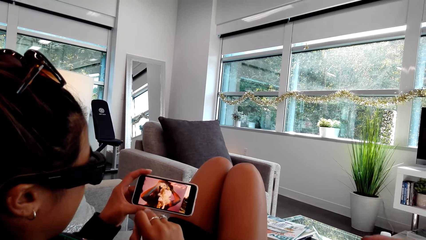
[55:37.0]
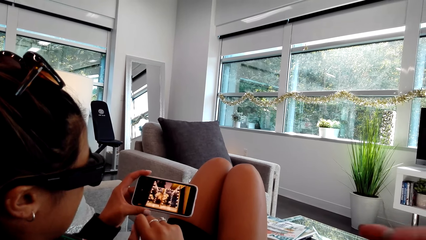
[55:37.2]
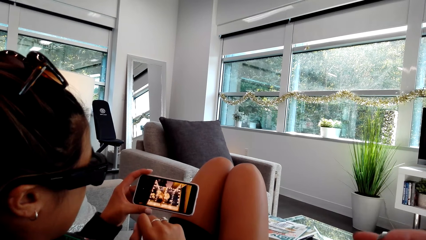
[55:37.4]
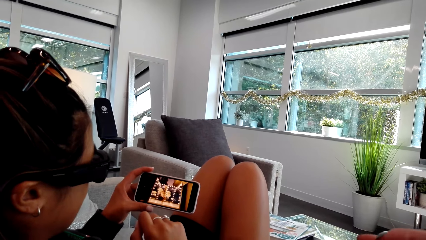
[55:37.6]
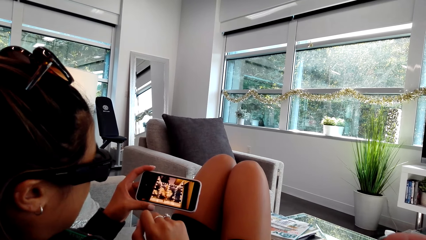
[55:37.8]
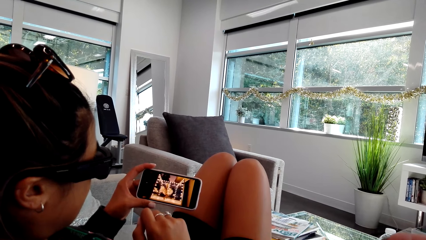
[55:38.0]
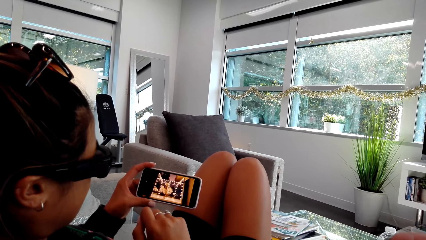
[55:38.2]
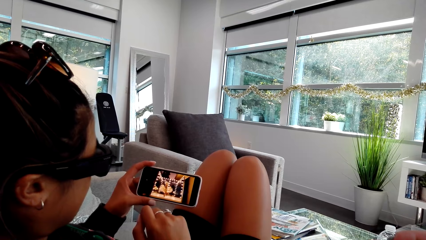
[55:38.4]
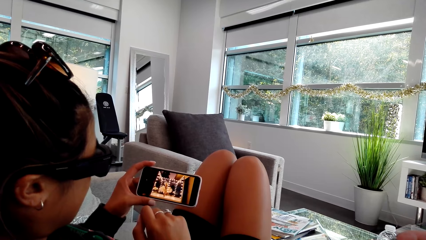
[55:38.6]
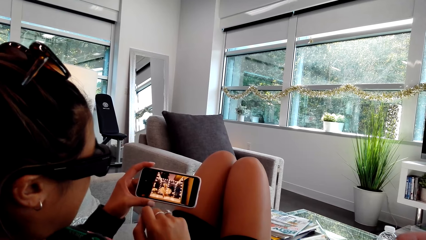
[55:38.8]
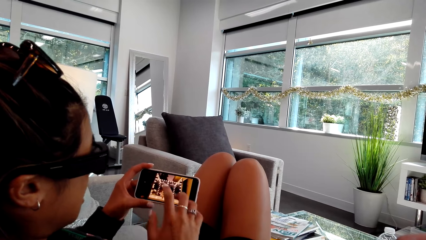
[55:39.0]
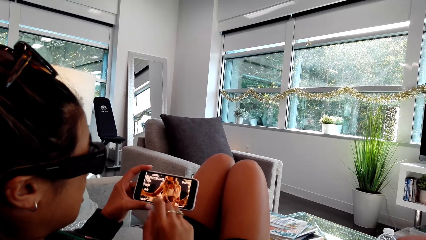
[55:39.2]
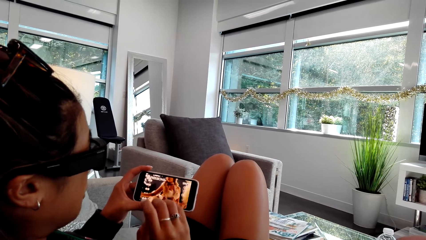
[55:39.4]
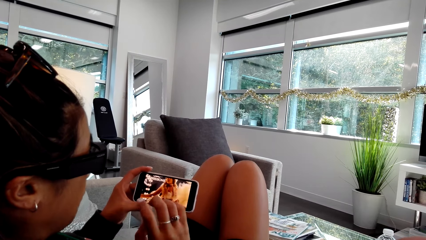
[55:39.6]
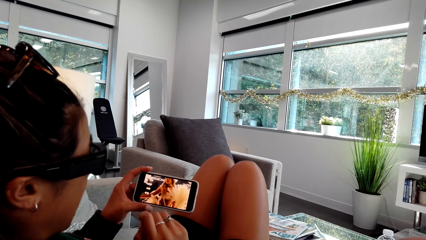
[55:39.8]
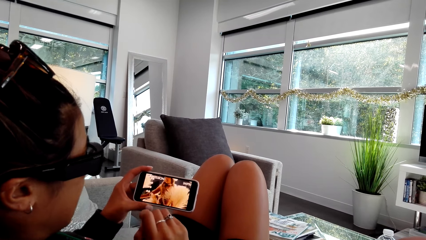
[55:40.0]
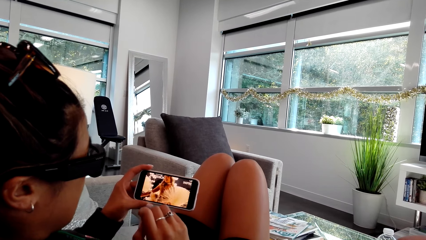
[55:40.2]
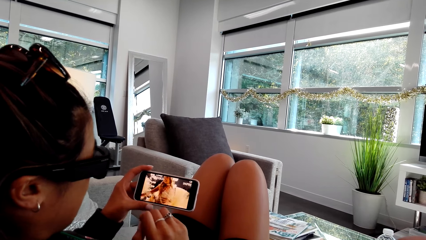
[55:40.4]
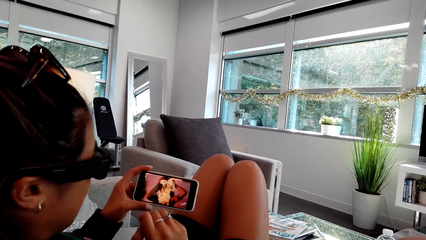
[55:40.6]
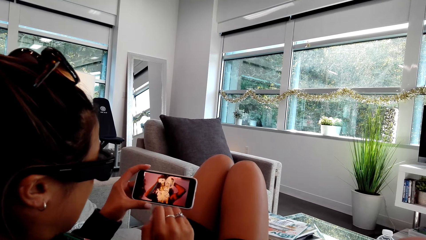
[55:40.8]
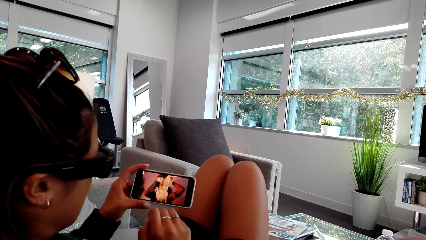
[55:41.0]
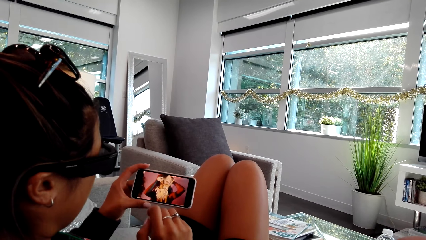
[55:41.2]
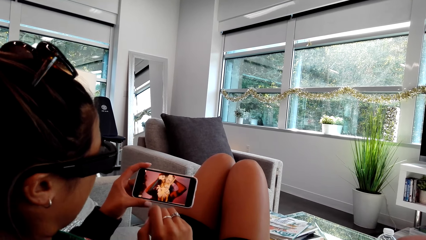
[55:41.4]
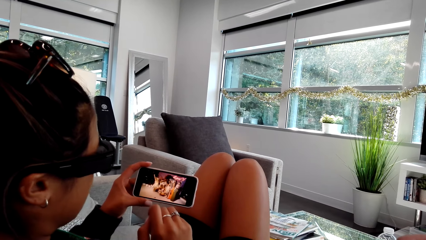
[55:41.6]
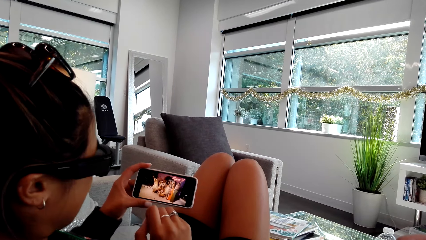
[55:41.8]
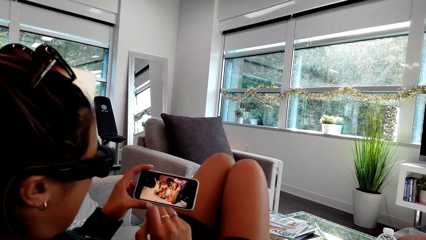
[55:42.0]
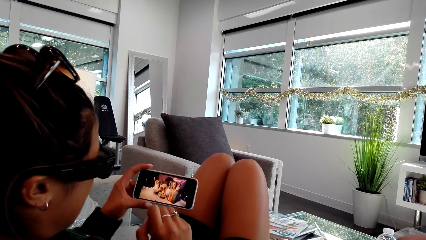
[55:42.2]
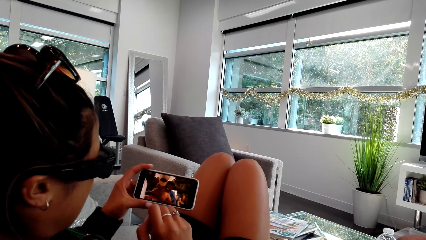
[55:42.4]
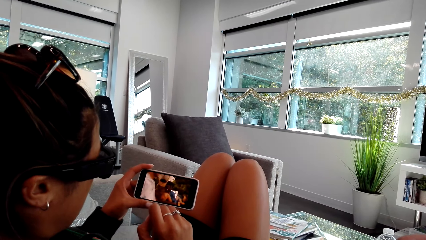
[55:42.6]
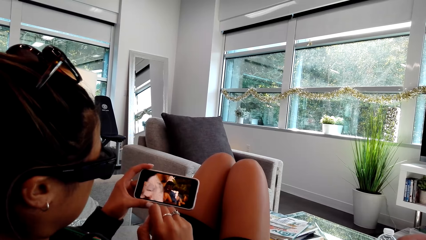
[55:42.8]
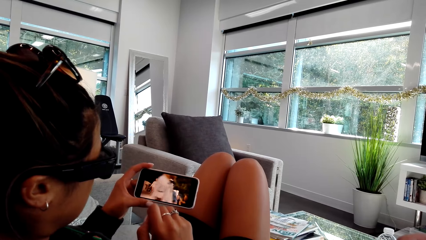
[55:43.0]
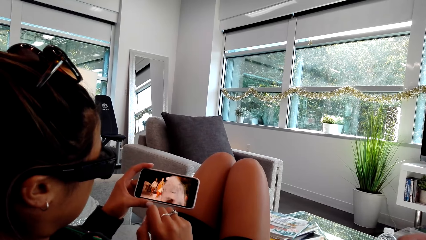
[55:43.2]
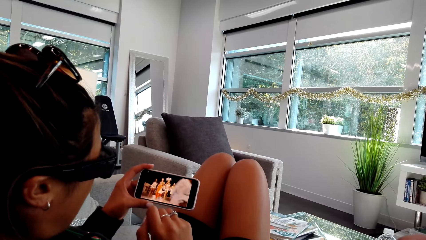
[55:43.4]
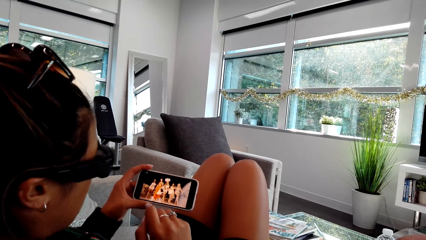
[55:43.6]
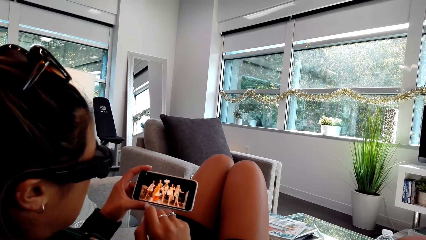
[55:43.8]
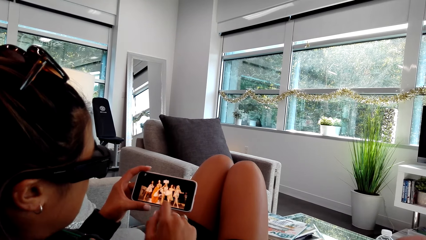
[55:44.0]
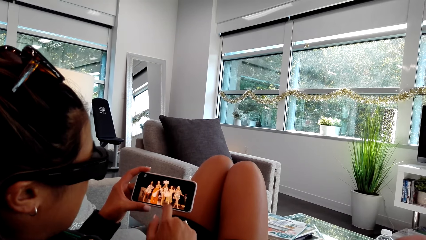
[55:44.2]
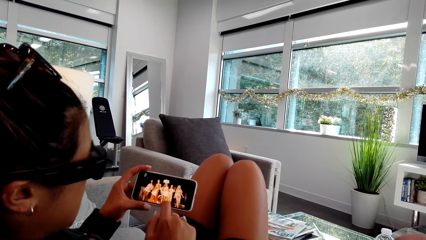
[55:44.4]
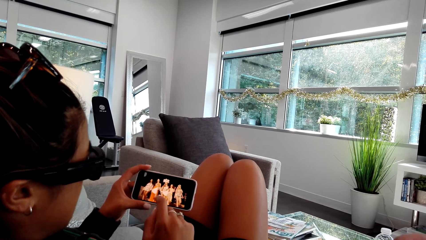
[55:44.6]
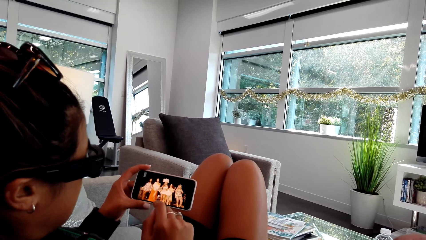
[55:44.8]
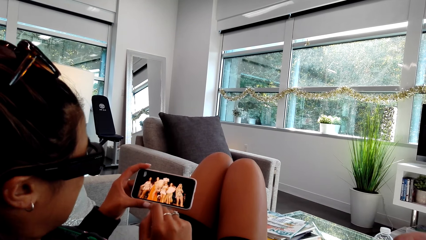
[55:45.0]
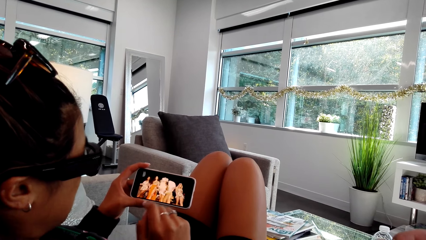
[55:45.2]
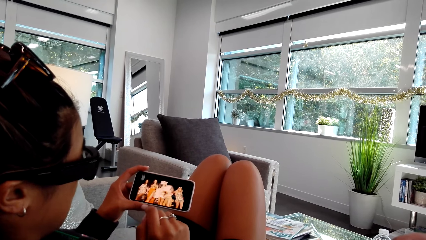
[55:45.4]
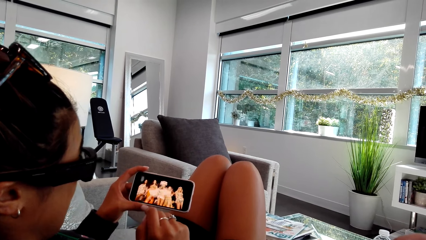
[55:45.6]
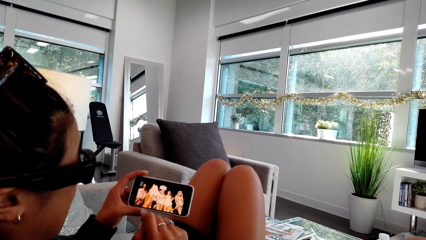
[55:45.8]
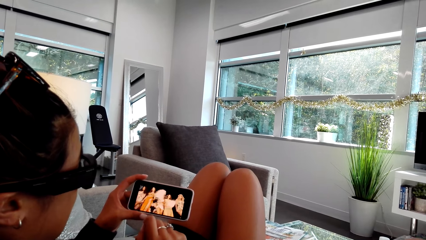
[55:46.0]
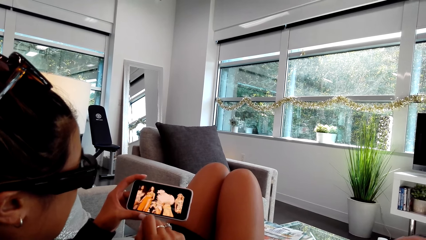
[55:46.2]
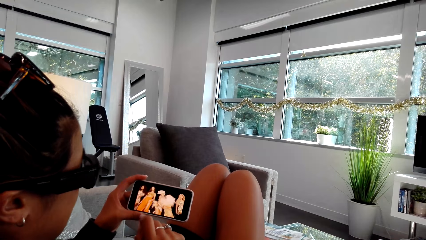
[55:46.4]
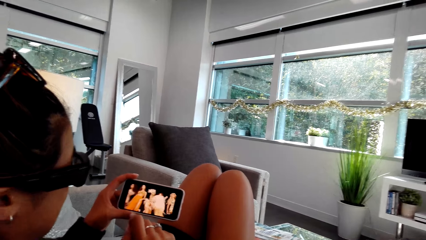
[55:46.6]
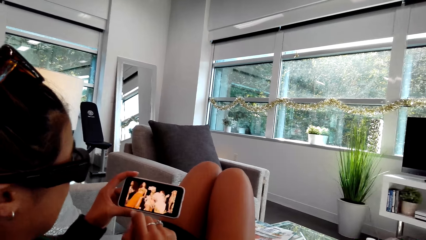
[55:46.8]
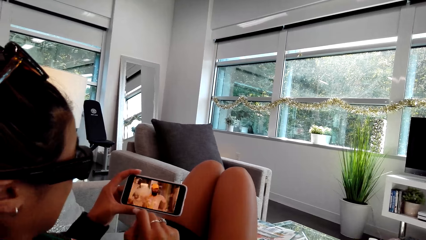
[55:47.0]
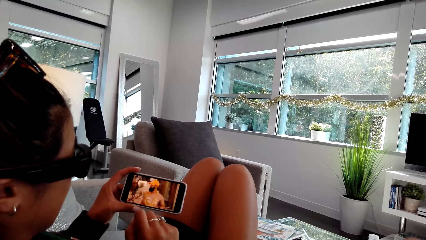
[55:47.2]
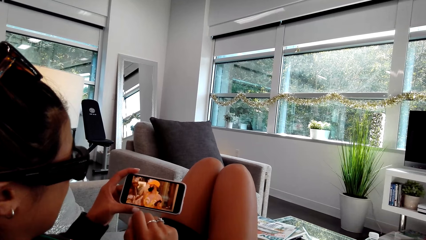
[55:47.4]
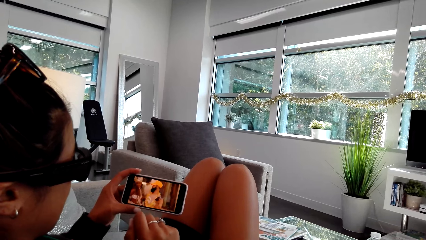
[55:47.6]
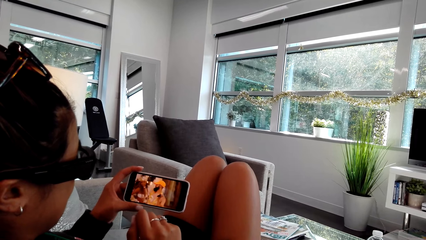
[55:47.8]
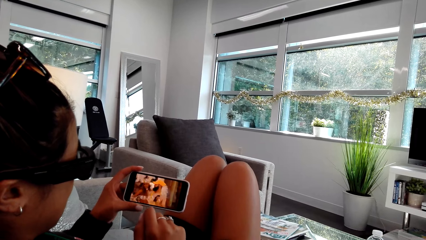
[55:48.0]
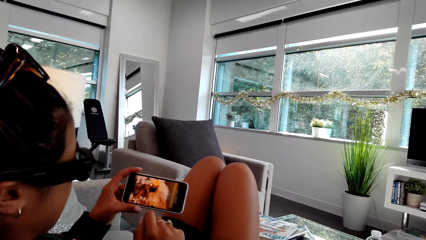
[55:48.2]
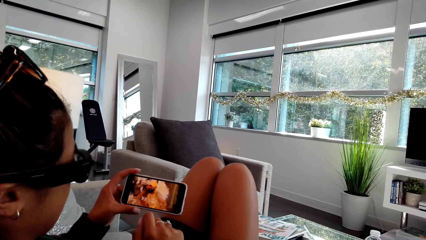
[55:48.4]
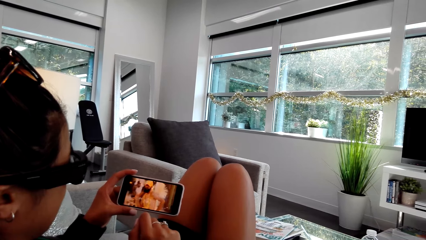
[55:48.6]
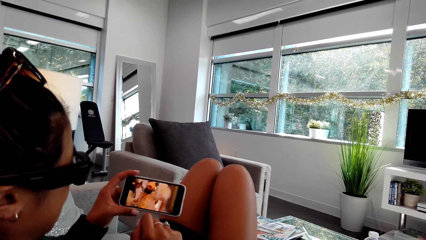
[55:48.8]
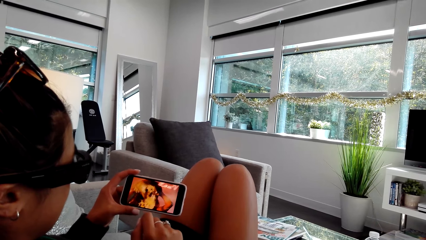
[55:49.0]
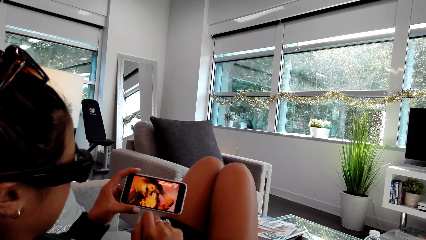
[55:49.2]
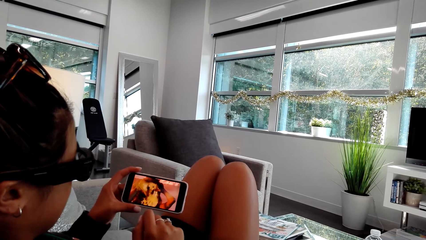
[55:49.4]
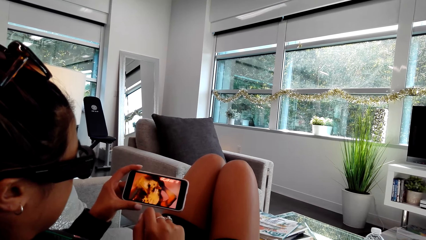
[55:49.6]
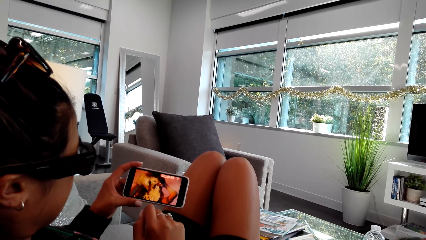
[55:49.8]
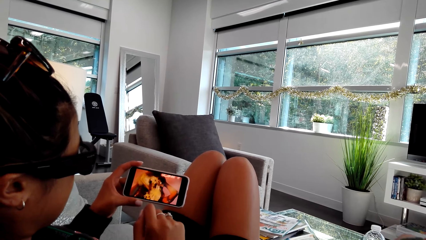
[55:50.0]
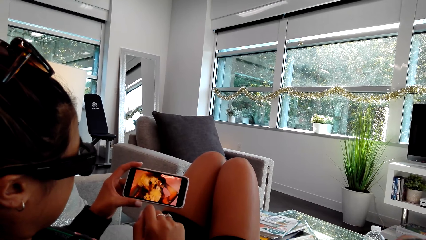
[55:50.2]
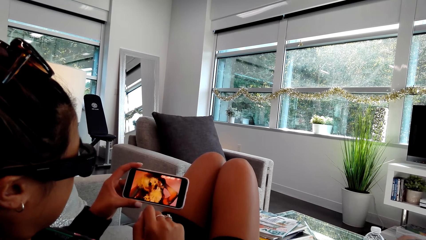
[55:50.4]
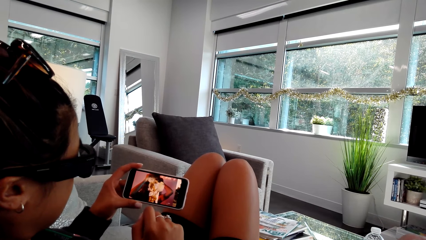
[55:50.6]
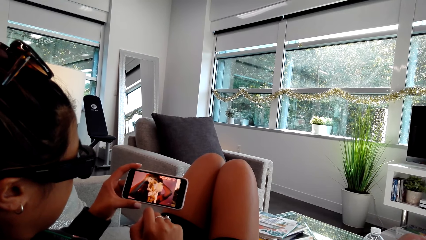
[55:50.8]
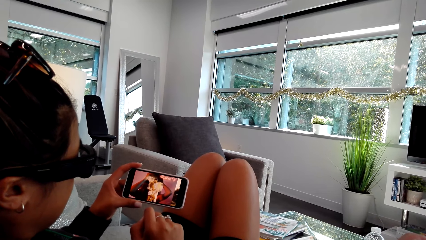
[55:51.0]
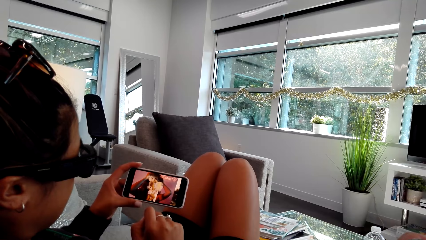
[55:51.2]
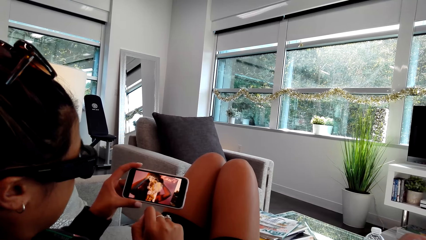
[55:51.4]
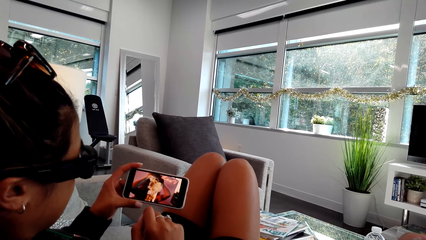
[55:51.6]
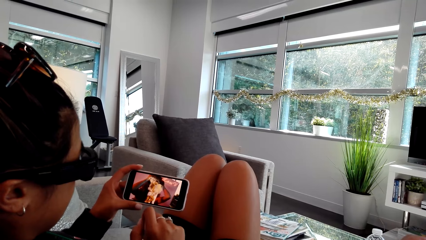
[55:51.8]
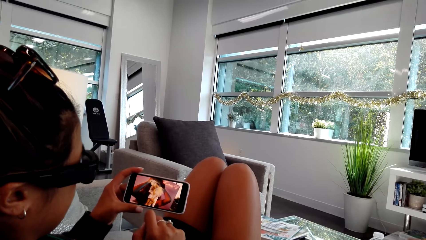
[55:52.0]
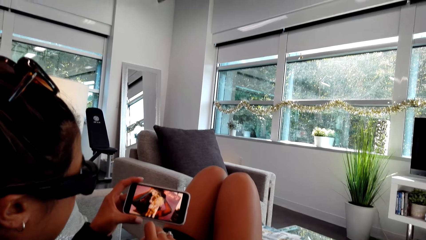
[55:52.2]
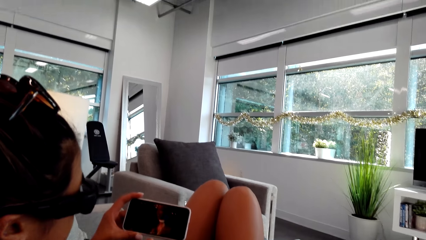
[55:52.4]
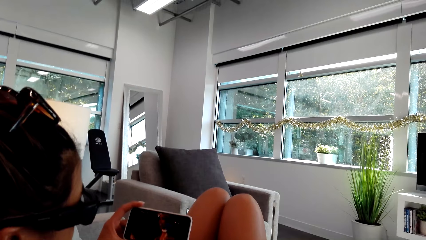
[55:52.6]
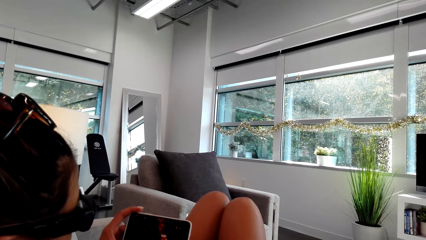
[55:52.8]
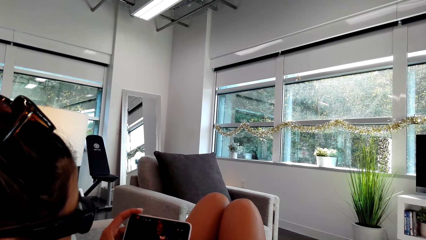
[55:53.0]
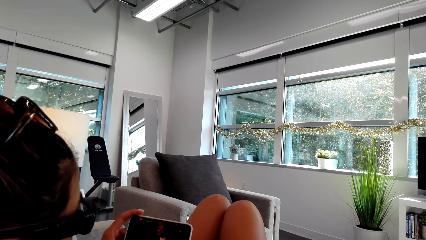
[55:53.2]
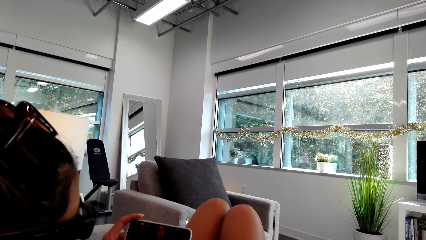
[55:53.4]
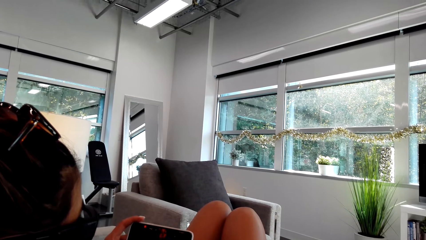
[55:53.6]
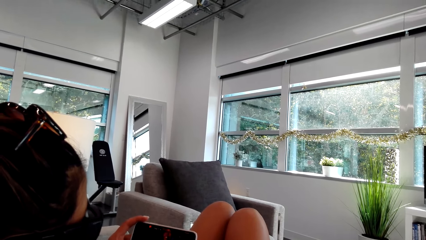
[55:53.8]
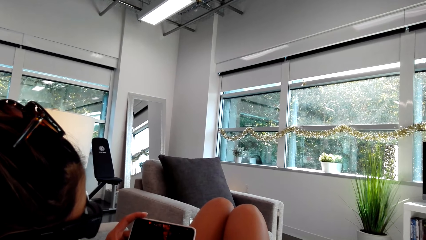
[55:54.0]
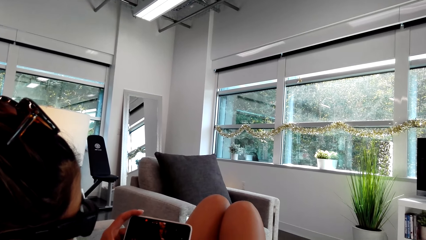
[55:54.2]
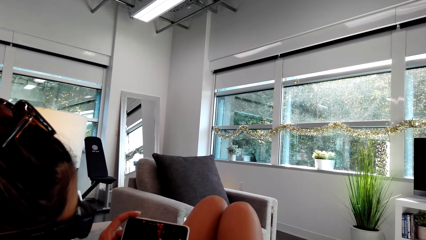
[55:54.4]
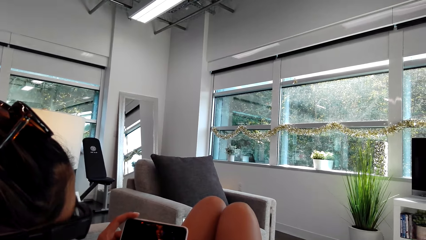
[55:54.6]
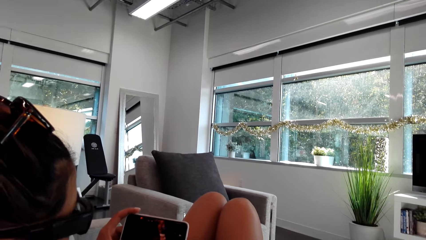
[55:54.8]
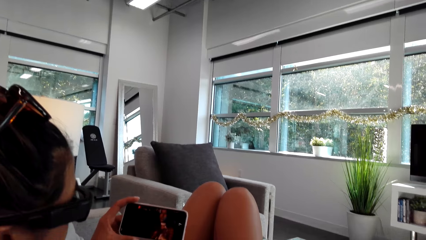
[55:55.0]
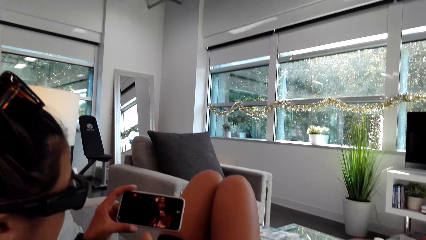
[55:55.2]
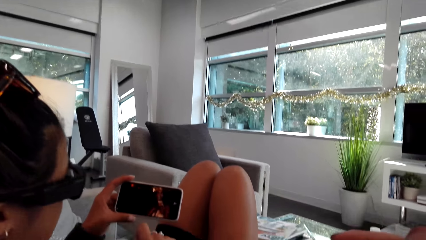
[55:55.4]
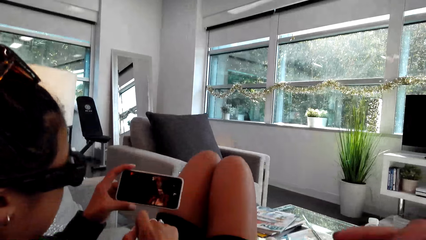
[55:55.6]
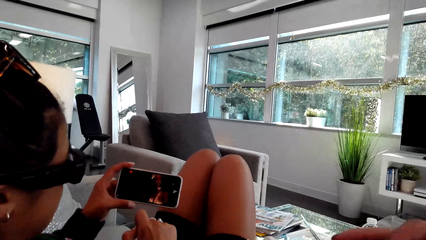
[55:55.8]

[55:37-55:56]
A person swings her hand. The person watches the video from the phone.
